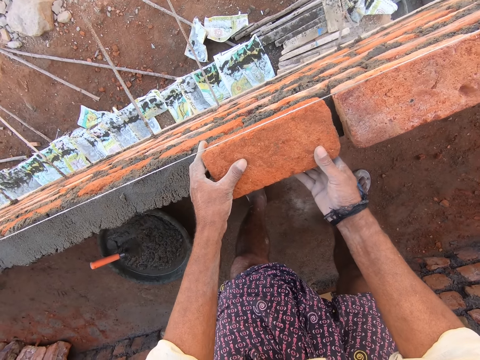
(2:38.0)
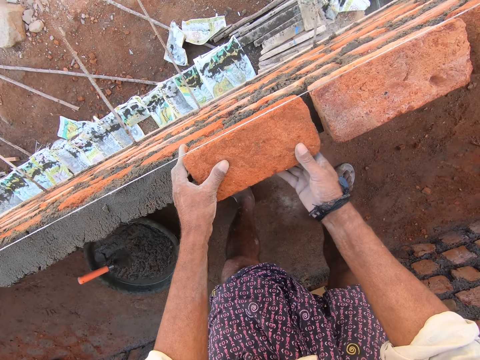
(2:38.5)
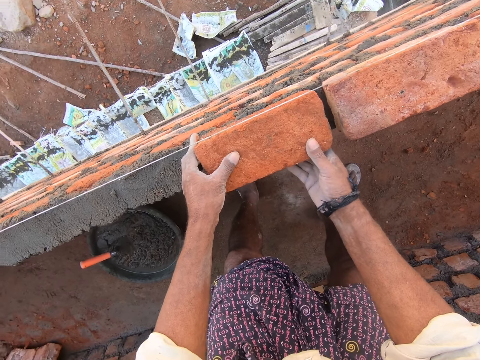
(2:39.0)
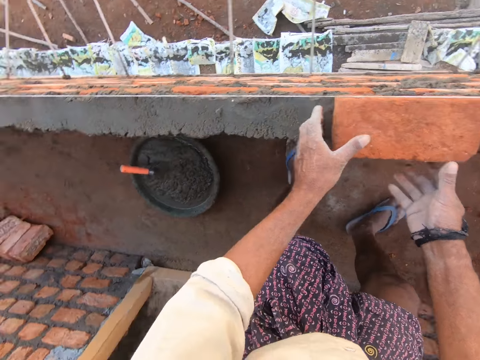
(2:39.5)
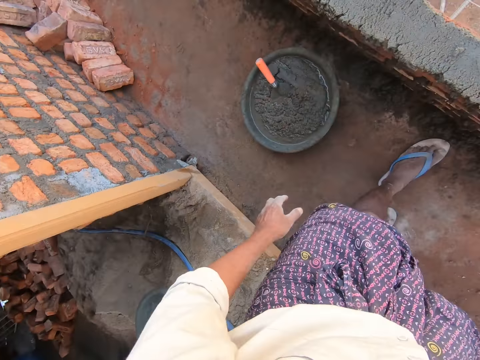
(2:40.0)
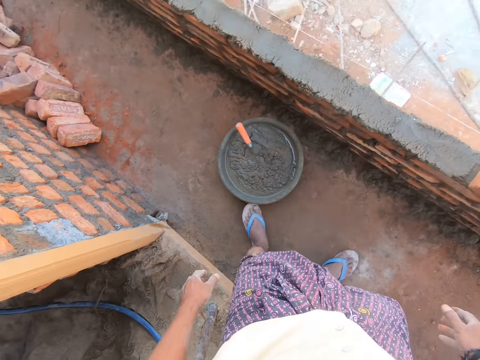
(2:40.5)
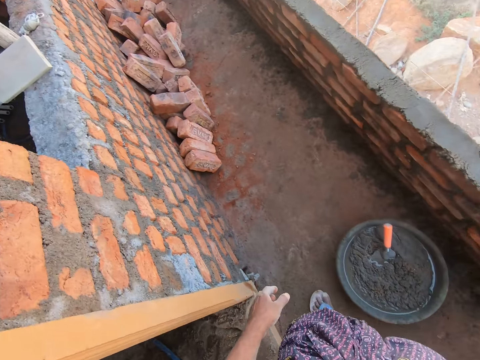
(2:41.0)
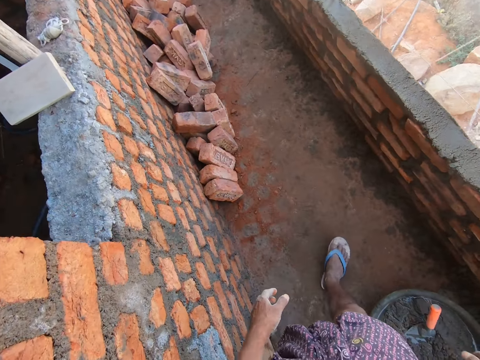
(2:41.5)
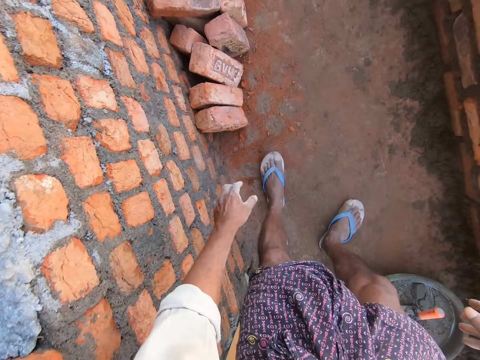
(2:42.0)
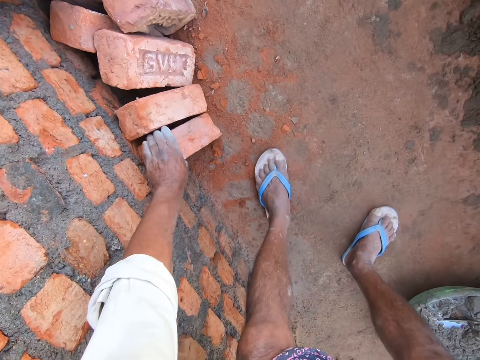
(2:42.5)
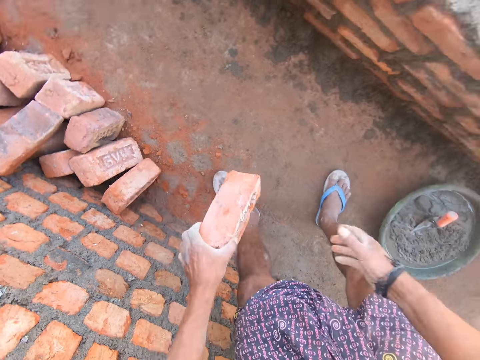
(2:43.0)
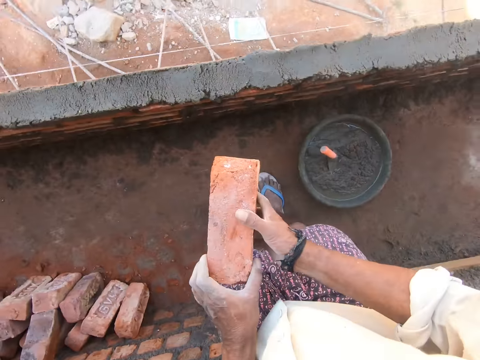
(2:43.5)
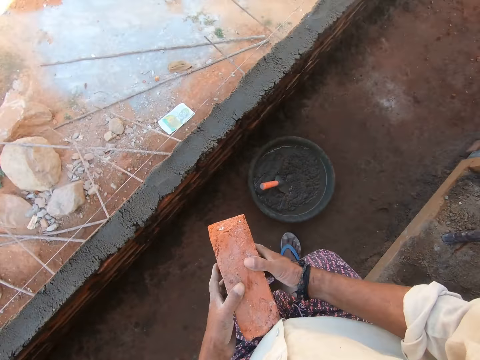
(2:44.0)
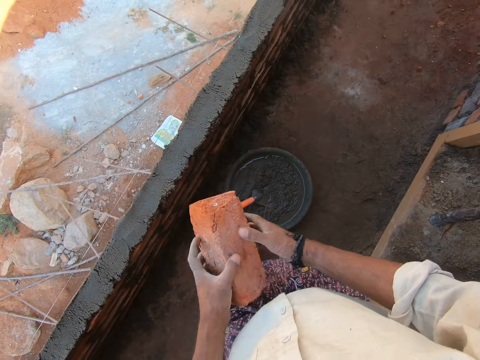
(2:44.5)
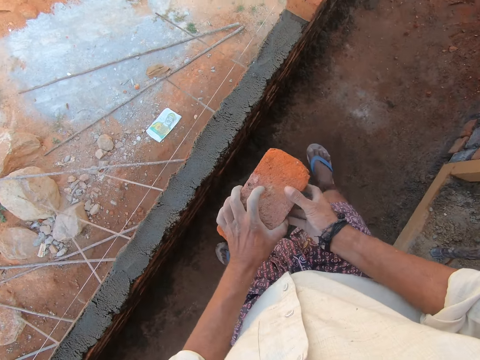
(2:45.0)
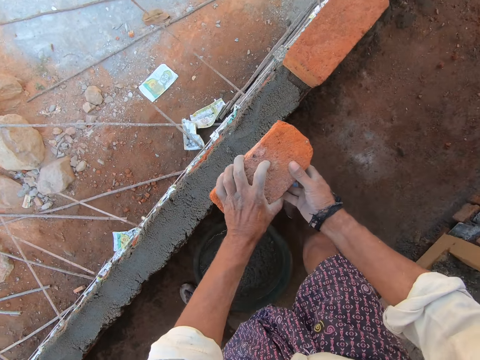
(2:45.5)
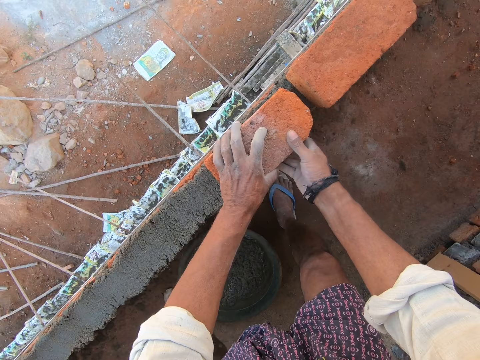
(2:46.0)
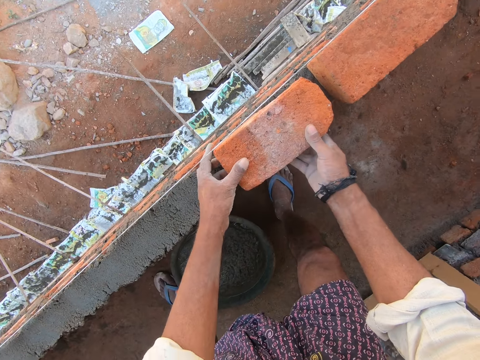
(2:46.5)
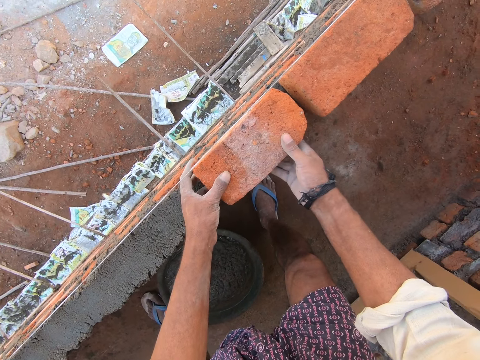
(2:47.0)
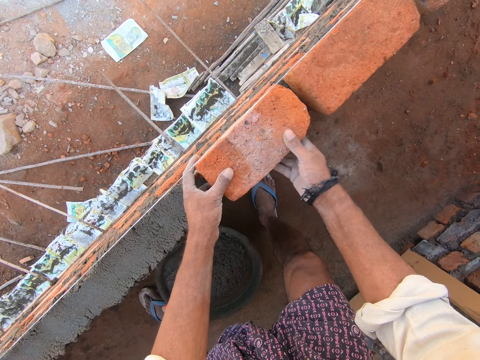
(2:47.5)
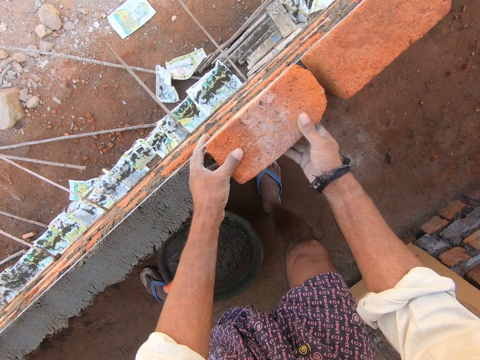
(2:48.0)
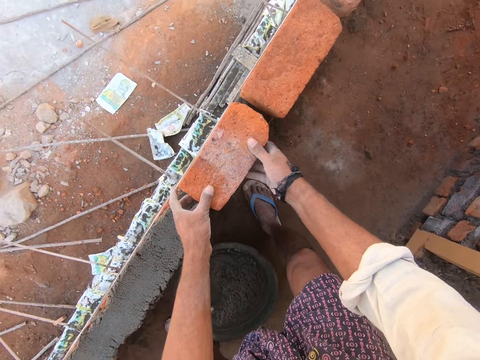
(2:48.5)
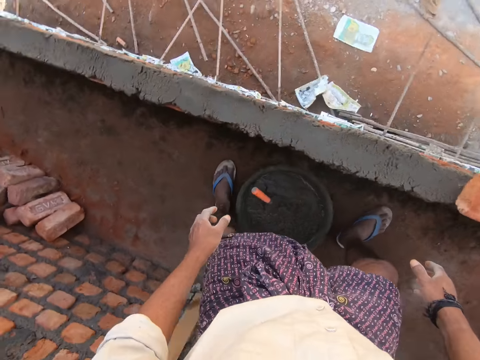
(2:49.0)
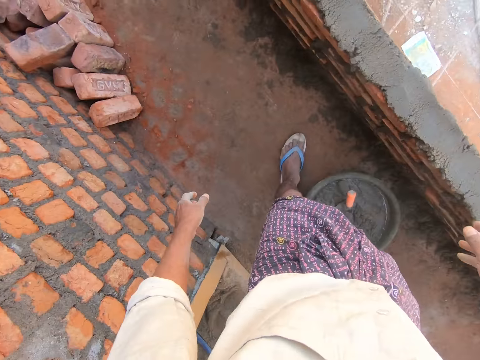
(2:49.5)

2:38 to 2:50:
The camera wearer arranges the bricks. They look around. They walk in the construction site. They pick a brick. They hold the brick with both hands. They place the brick on the concrete. They arrange the bricks. They move a brick.

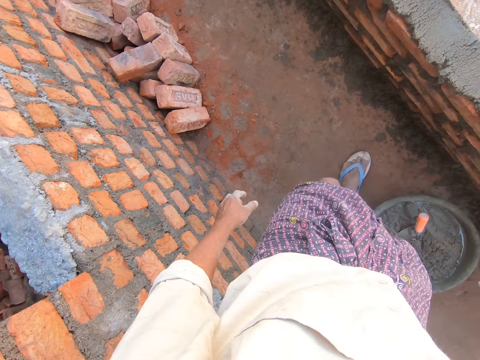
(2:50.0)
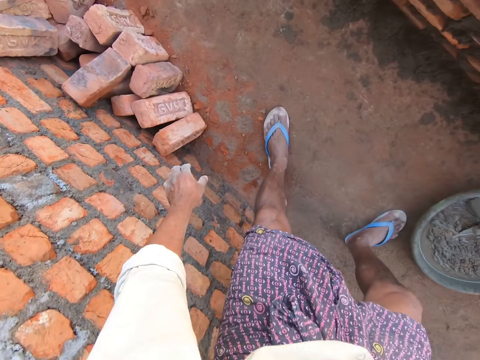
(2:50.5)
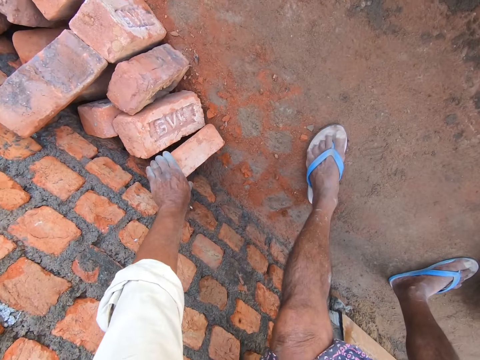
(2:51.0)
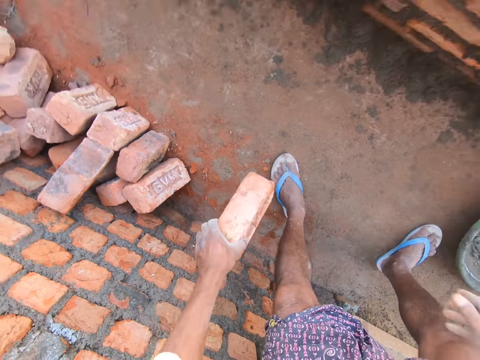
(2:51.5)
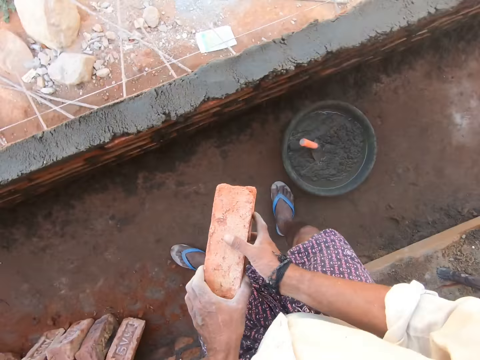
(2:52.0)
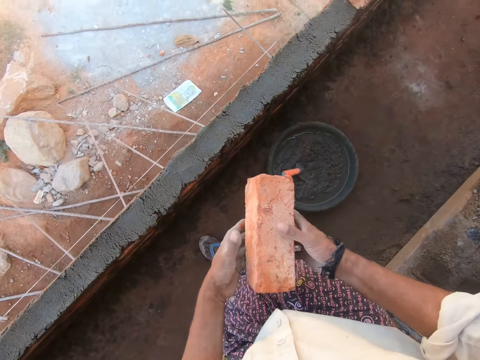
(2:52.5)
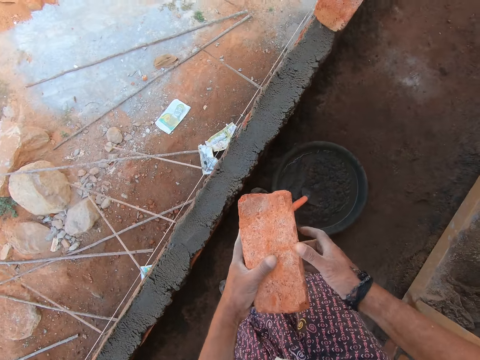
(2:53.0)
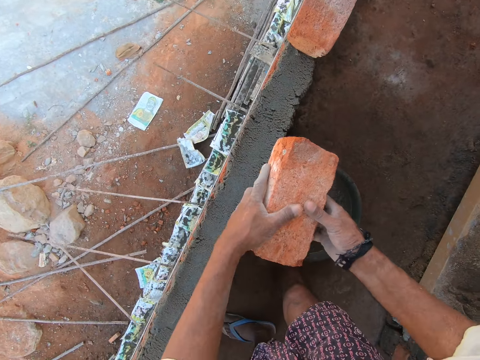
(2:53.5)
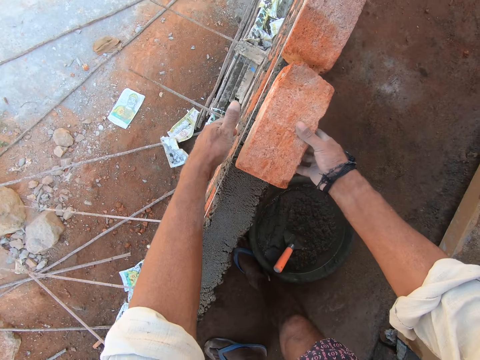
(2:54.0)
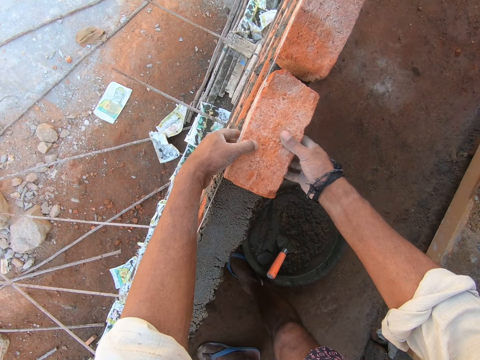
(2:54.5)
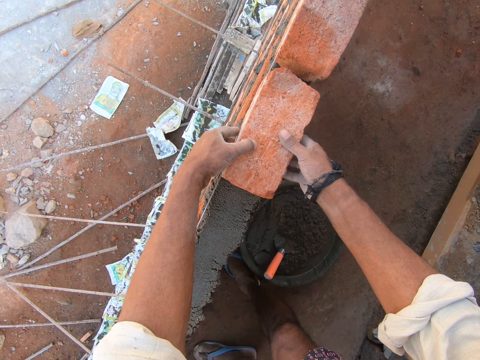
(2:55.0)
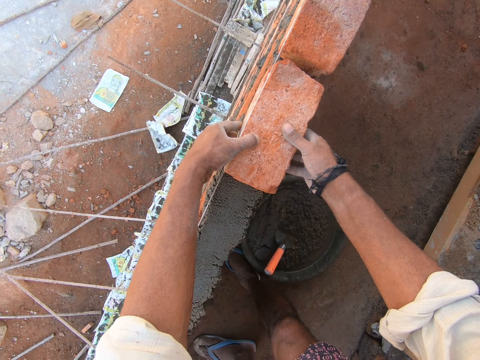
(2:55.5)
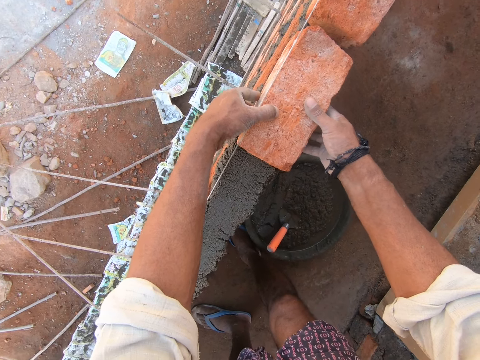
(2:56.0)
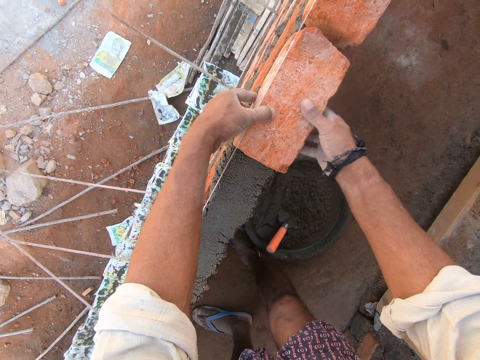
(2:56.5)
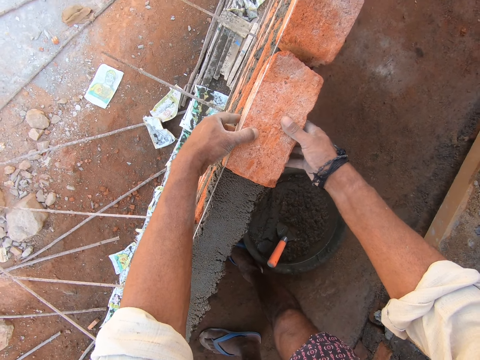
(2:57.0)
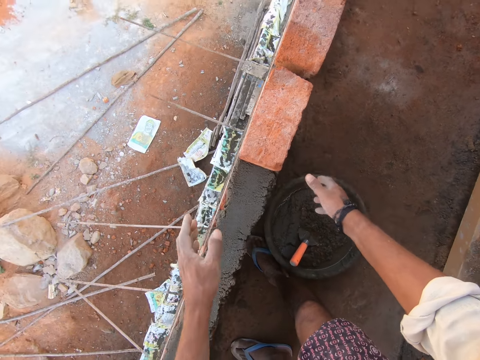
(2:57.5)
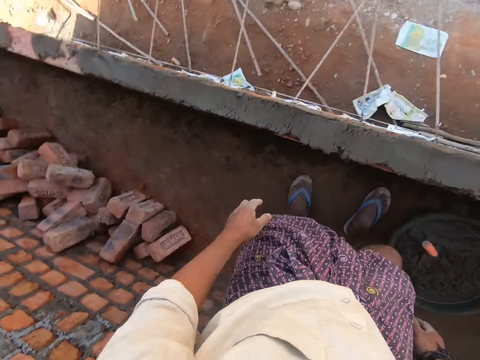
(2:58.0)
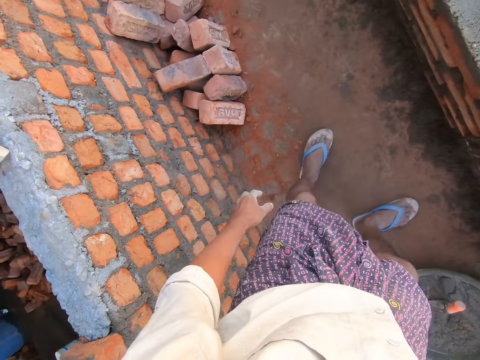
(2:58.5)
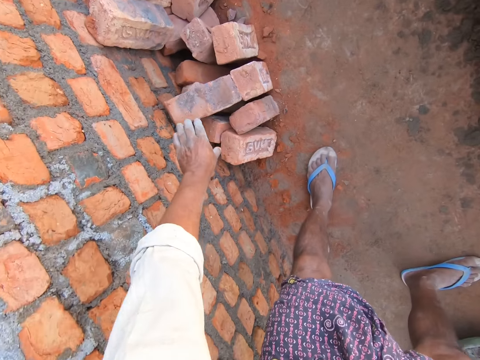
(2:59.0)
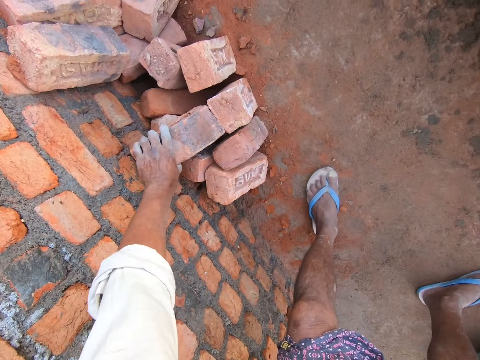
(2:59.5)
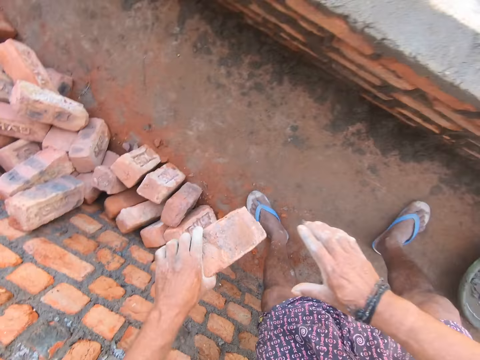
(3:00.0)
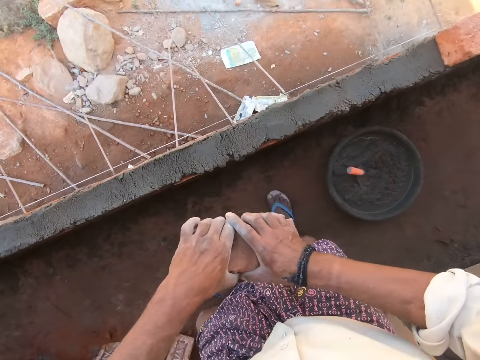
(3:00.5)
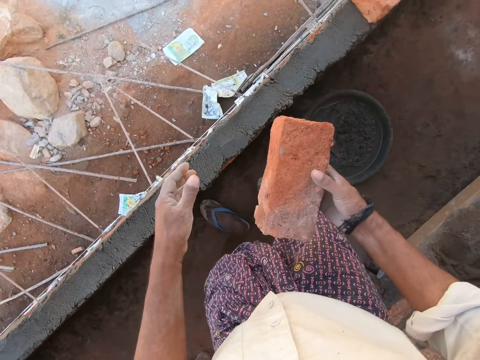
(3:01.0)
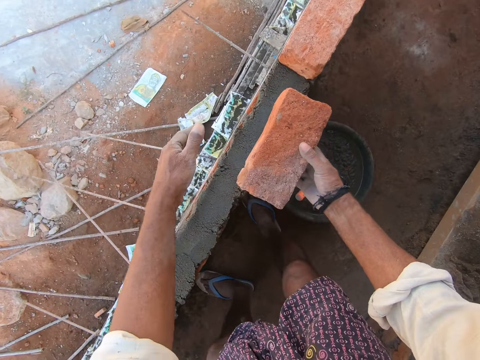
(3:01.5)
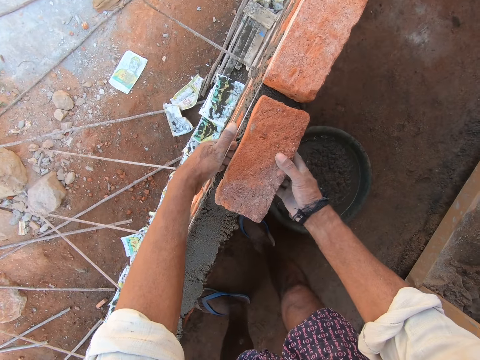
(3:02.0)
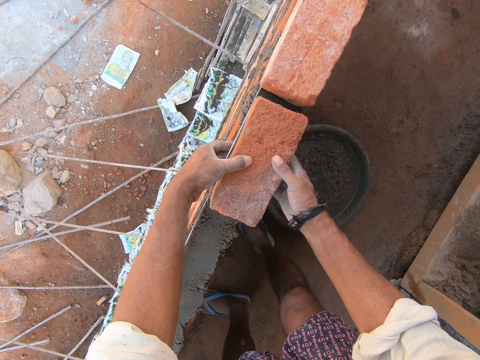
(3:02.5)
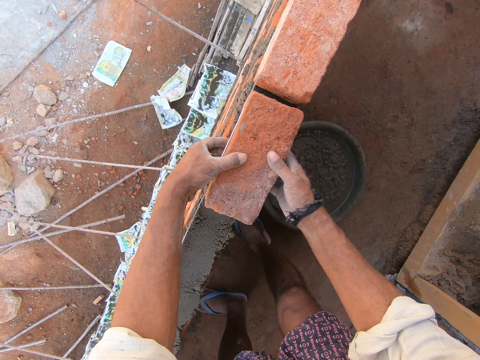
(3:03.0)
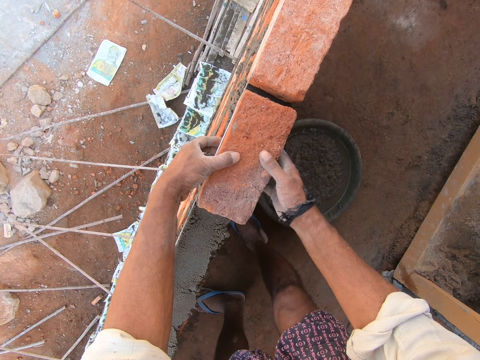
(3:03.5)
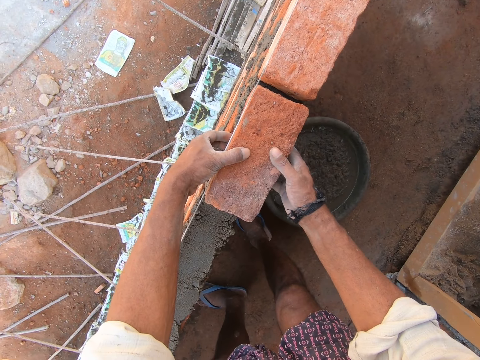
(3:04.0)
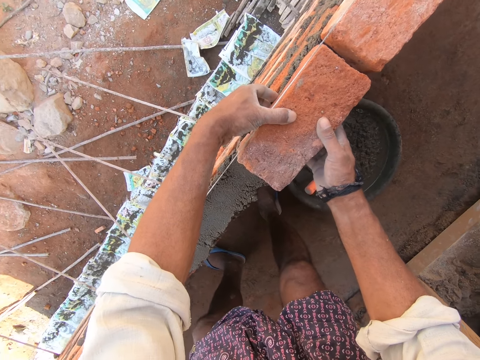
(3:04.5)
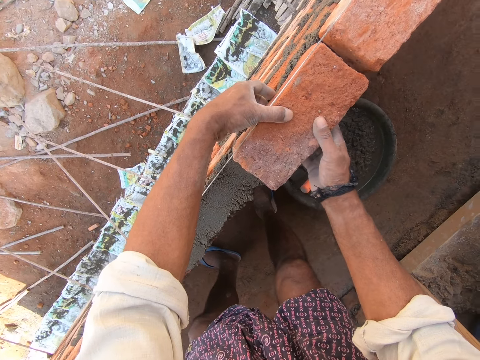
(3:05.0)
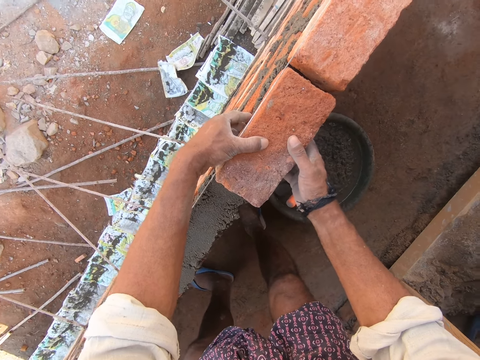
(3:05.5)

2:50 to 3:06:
The camera wearer picks a brick. They hold the brick with both hands. They arrange the bricks. They place the brick on the concrete. They look around. They pick a brick. They pass the brick to the right hand. They place the brick on the concrete. They arrange the bricks.
